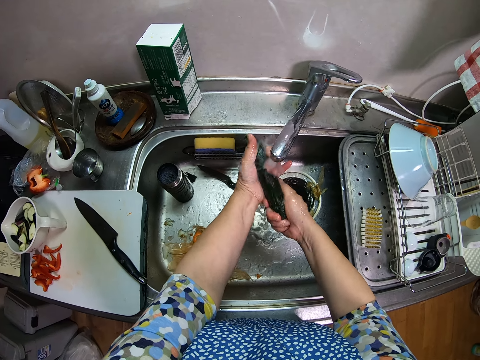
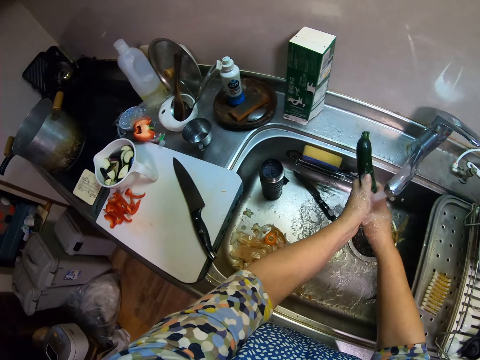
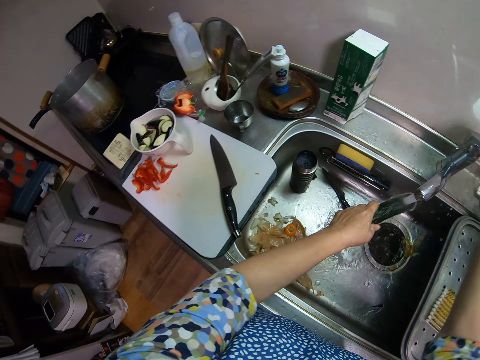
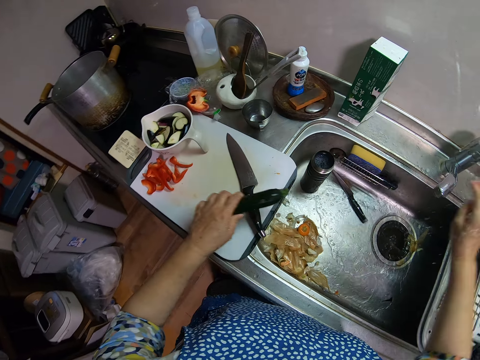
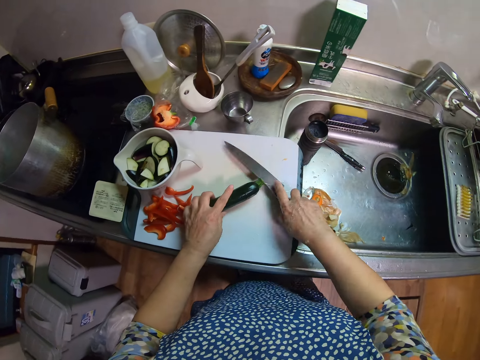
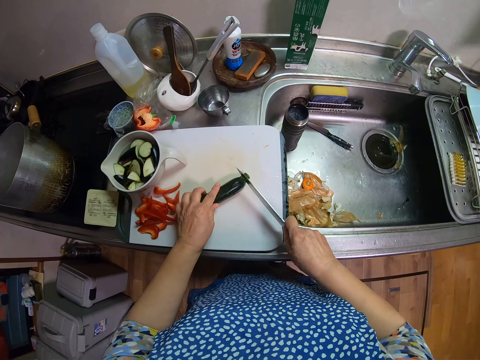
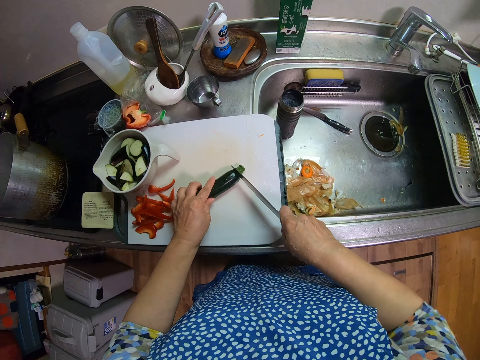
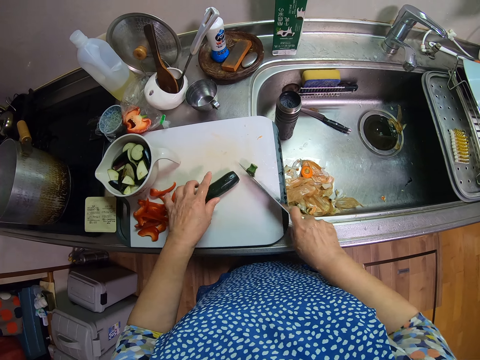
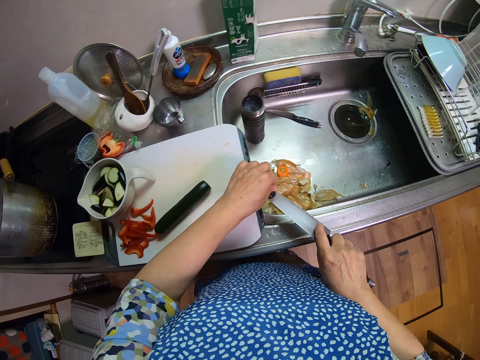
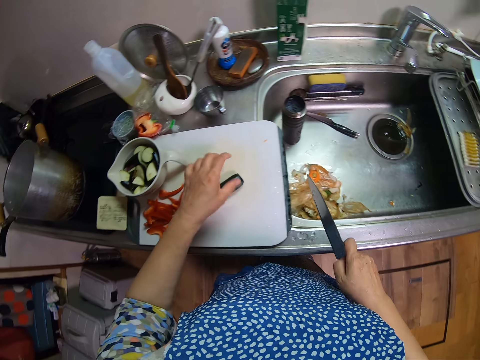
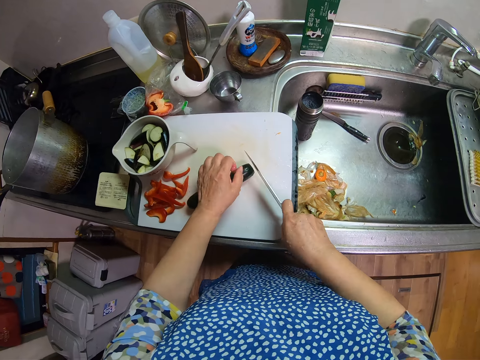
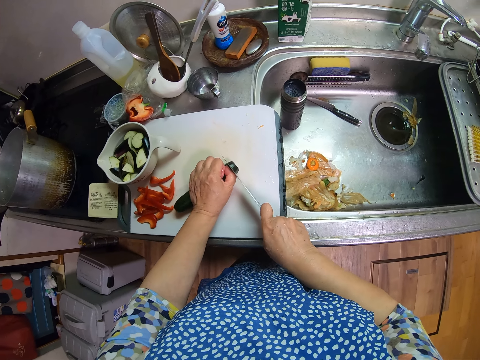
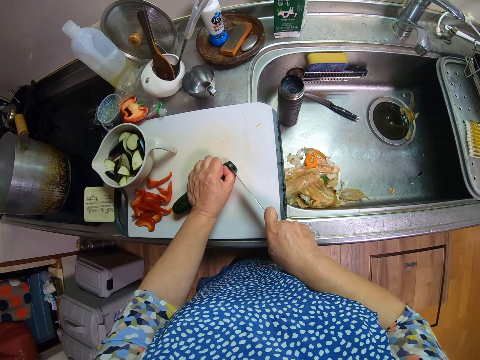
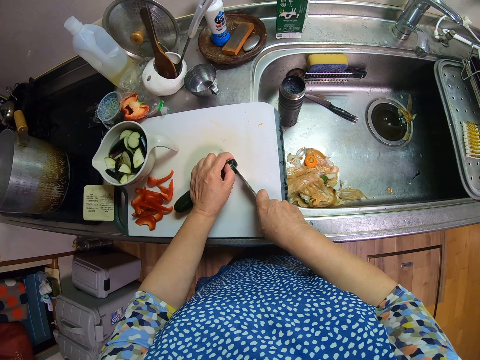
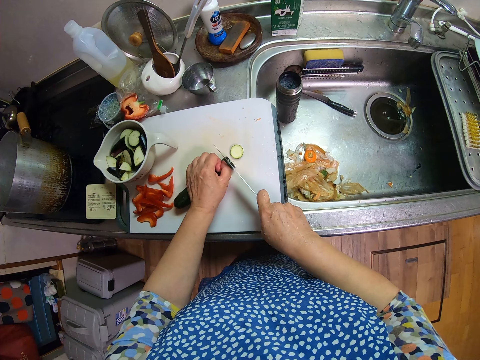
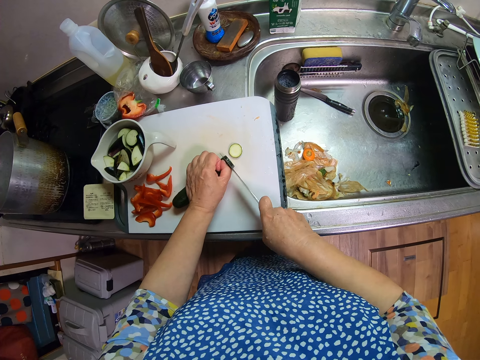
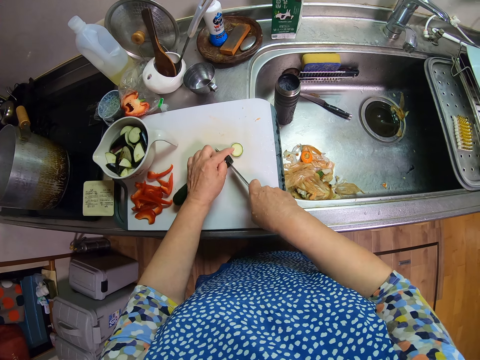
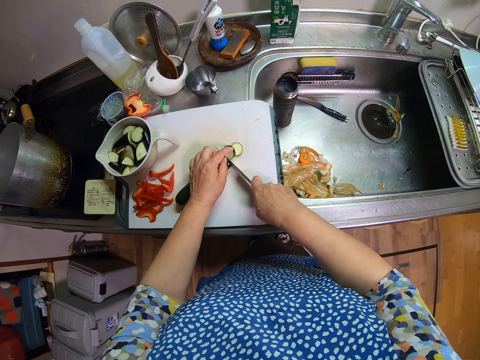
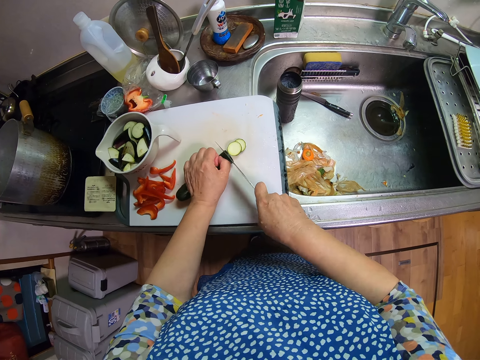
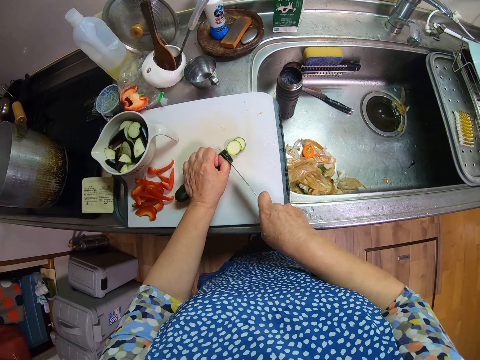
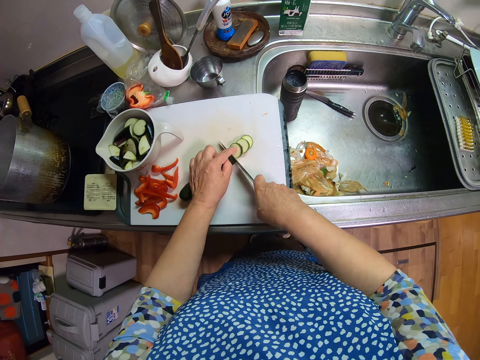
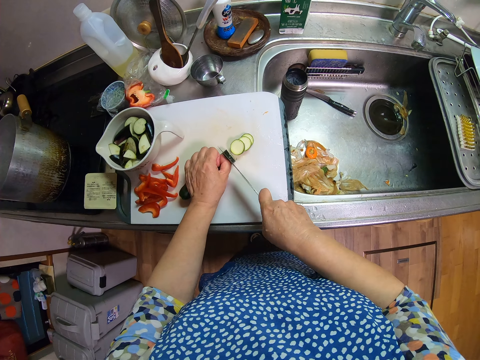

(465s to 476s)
The camera wearer turns off the tap. They pick up the knife from the chopping board. They keep the eggplant or cucumber on the cutting board. They cut off the head of the eggplant. They throw the head into the sink. They hold the stalk of the cucumber. They slice the eggplant.

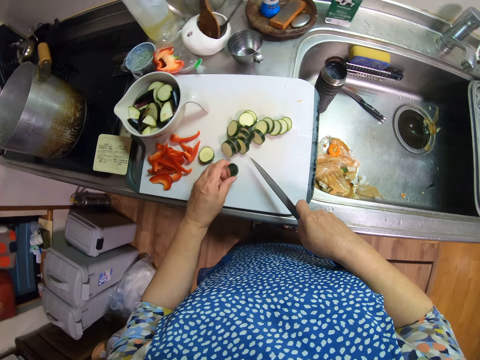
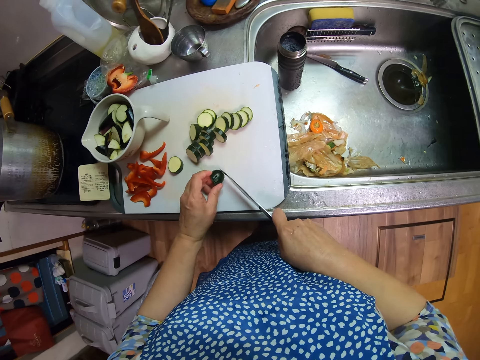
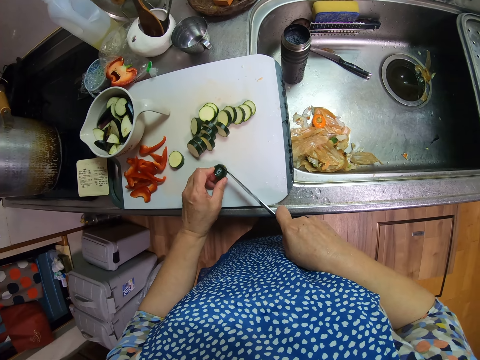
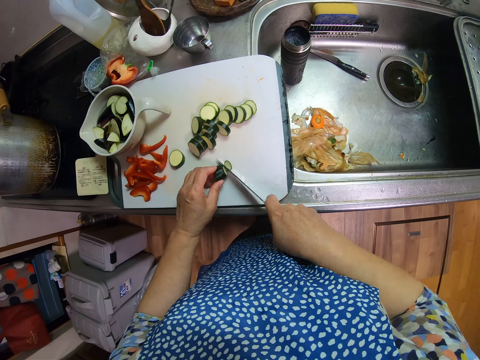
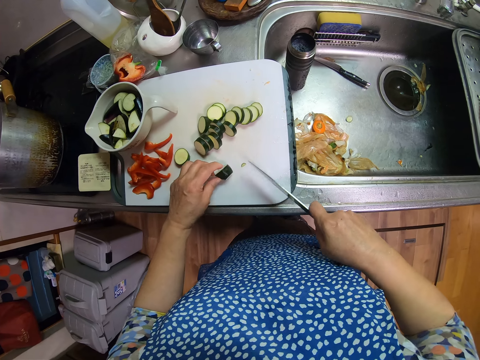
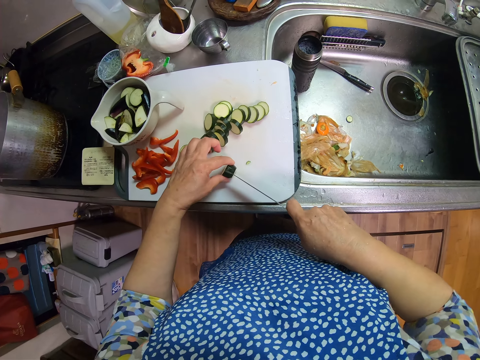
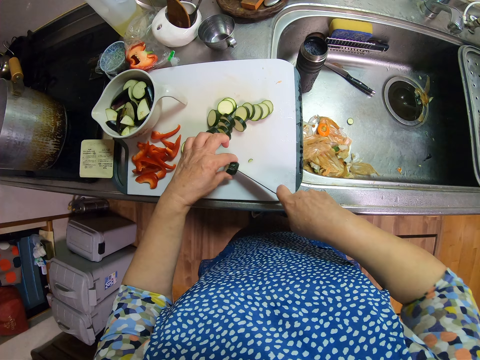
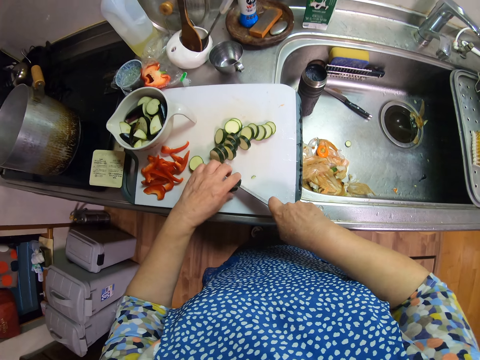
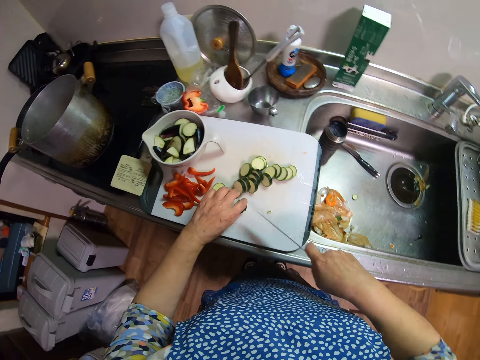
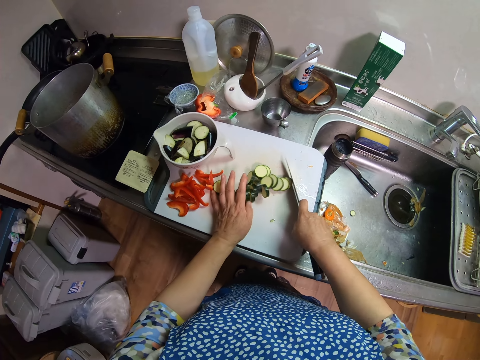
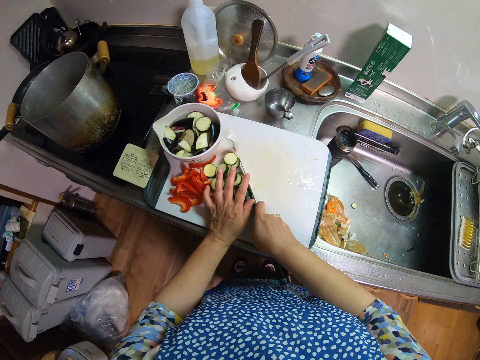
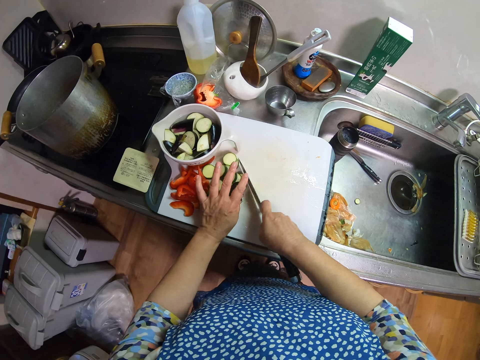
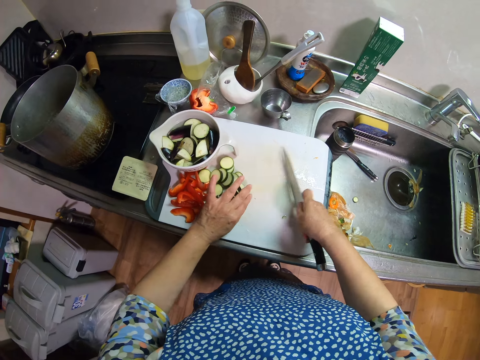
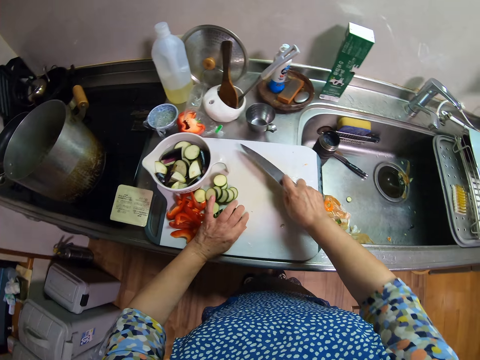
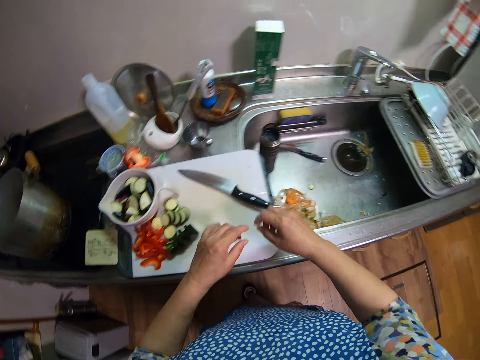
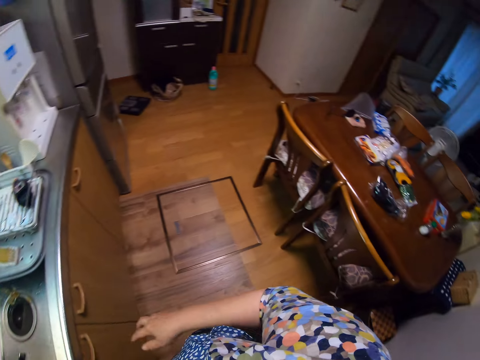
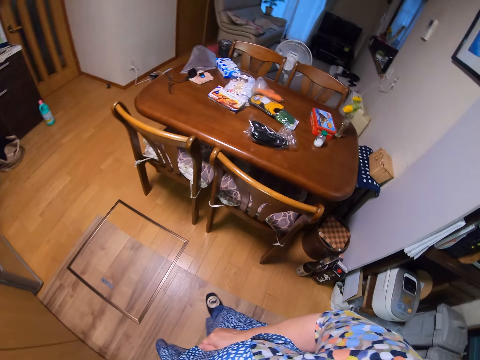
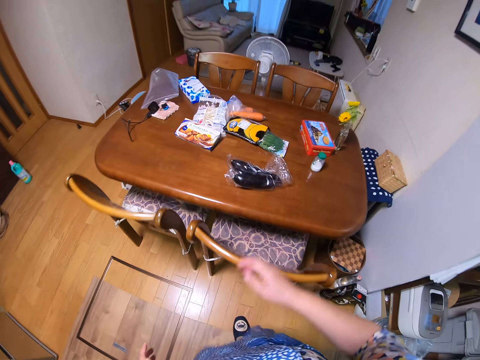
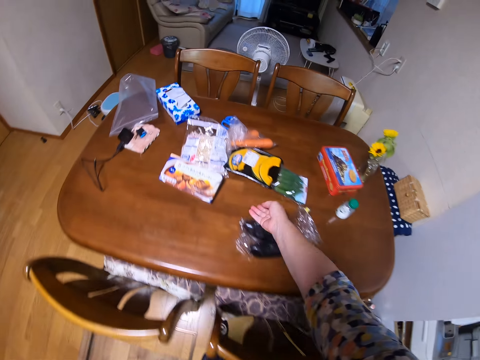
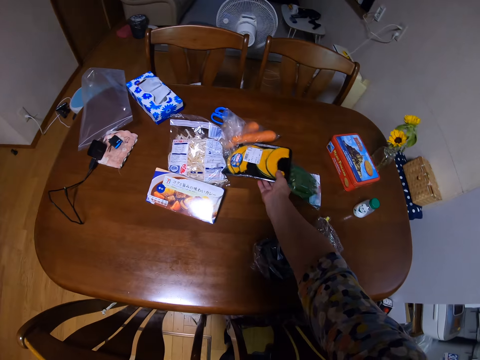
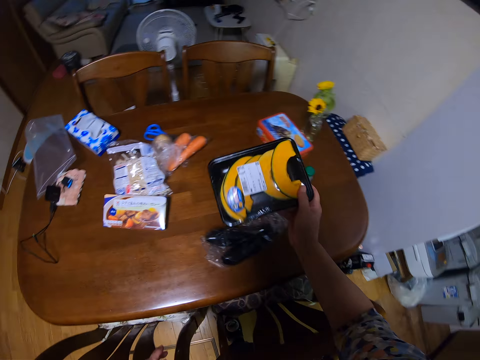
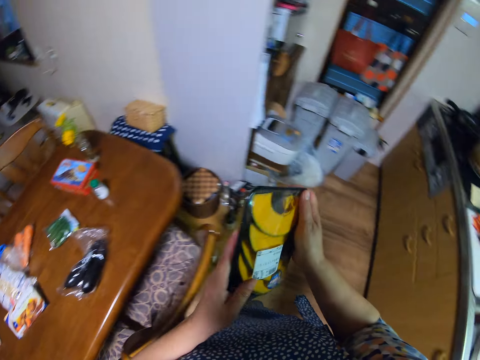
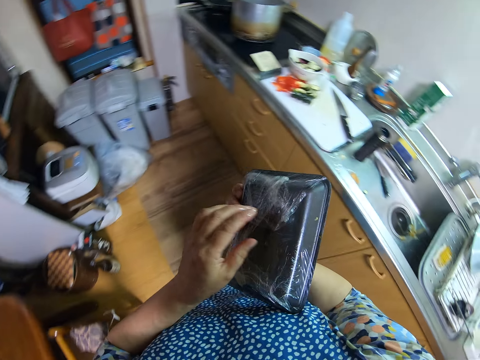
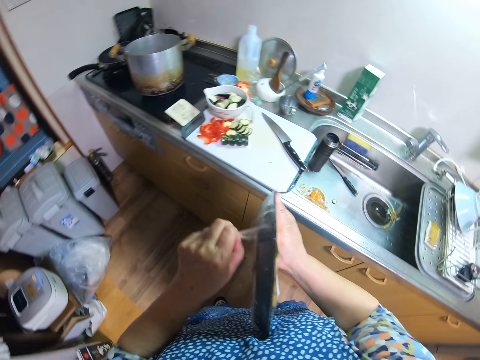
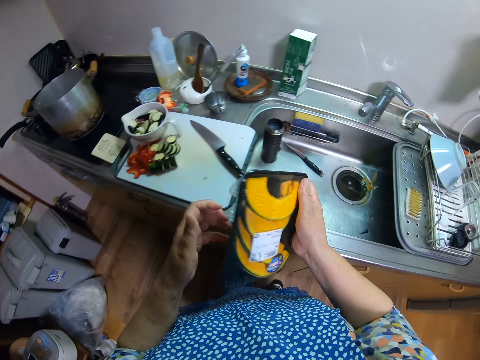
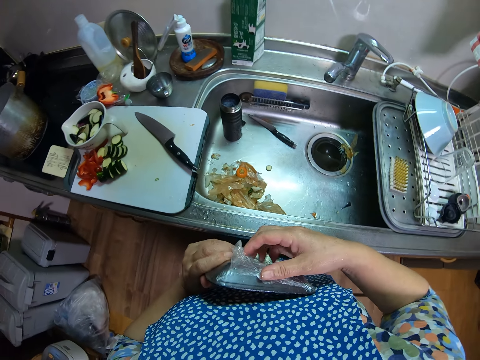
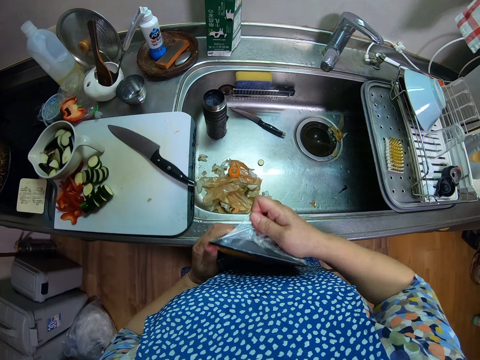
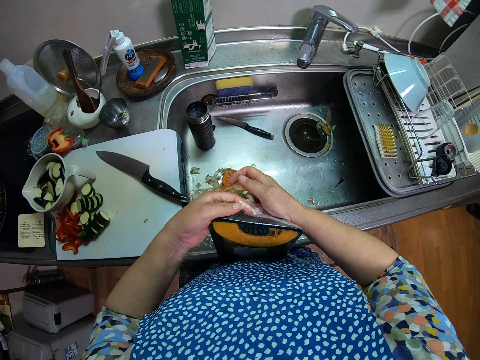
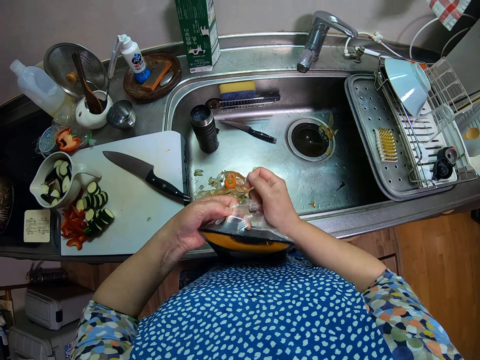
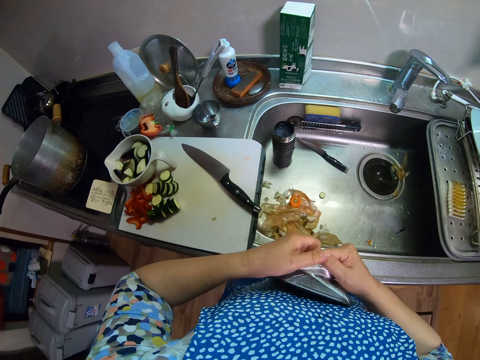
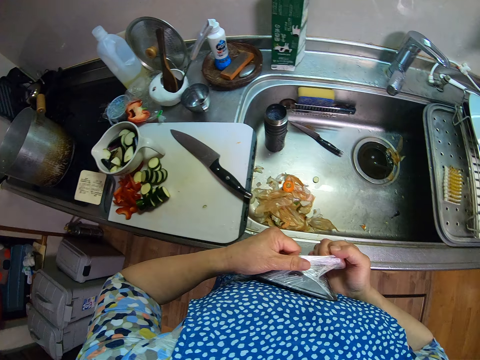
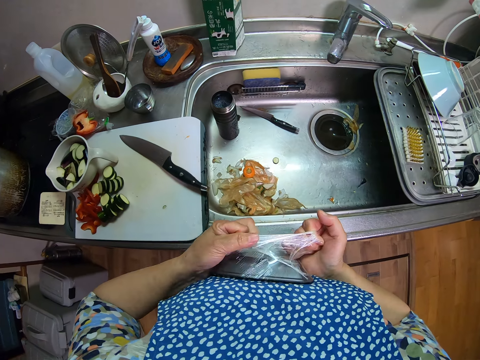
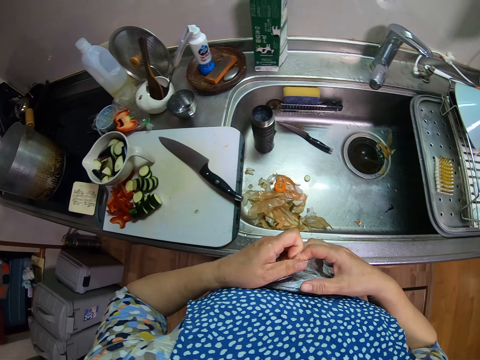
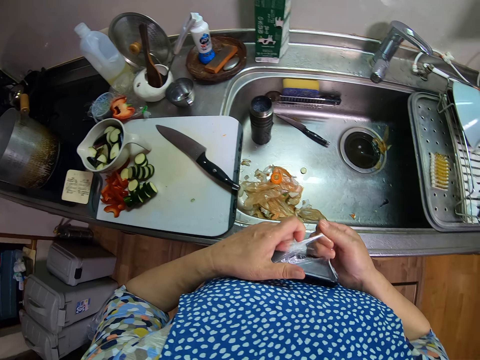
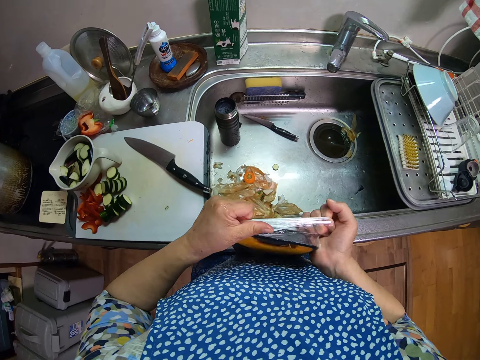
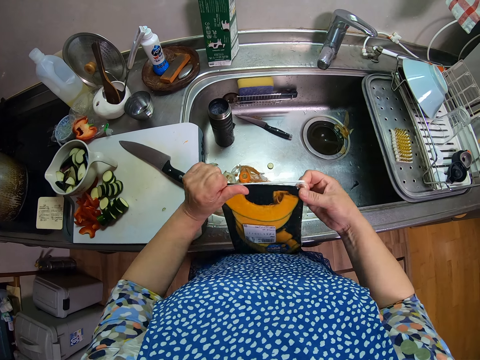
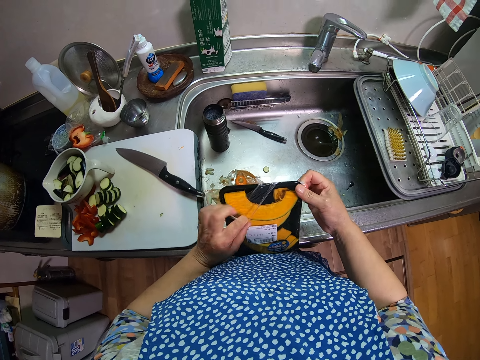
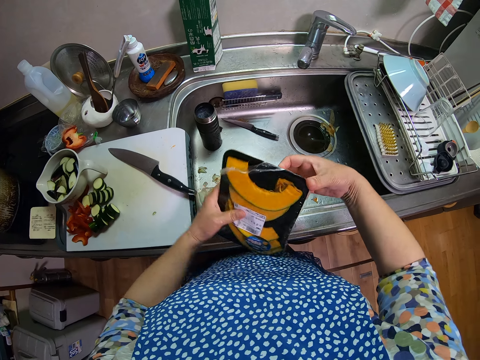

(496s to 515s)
The camera wearer throws the cut off part of the cucumber. They cut the cucumber. They bring together the cut cucumber. They adjust the sliced eggplant on the cutting board. They drop the knife on the cutting board. They walk in the room. They pick a tray of pawpaw or pumpkin from the dining table. They open the pumpkin. They tear off the bag of the tray.
